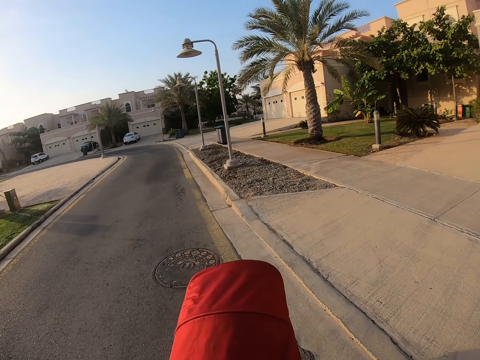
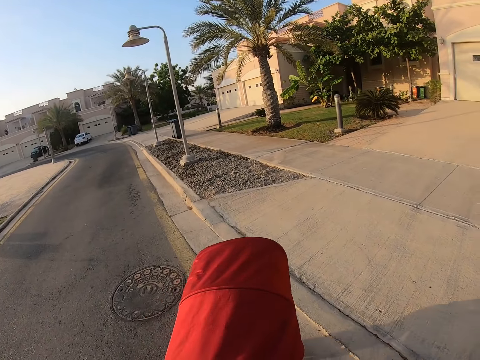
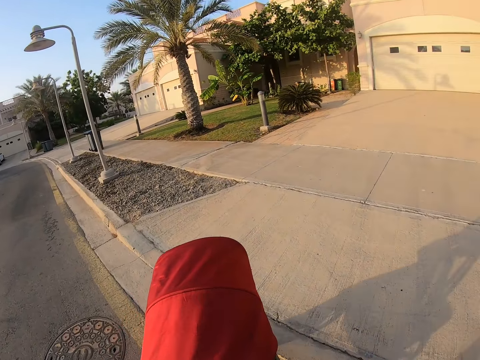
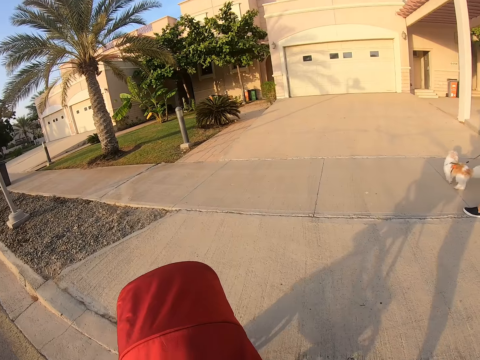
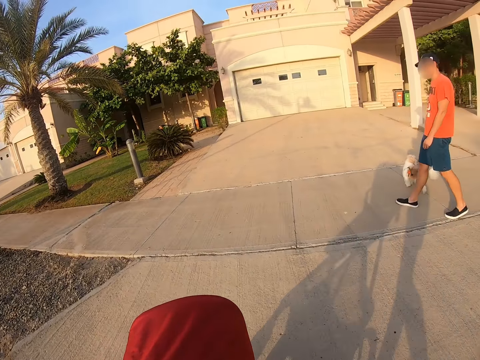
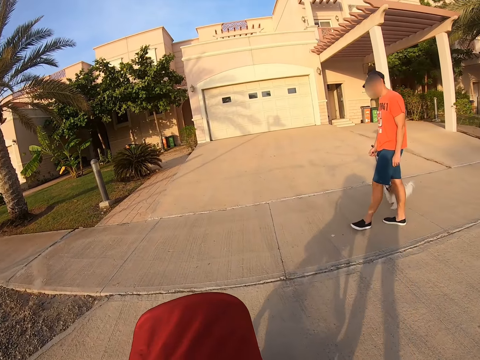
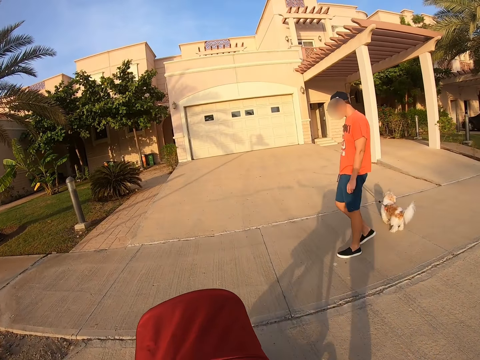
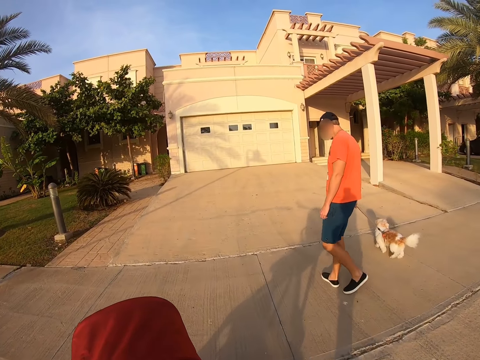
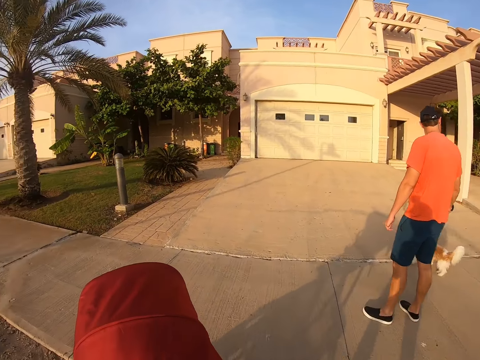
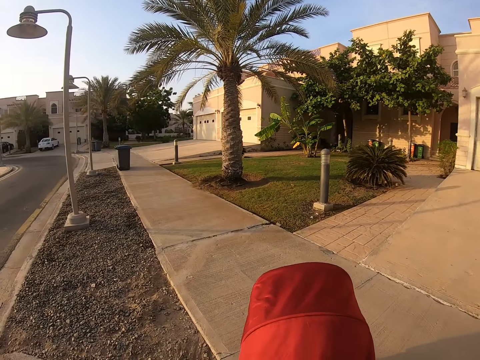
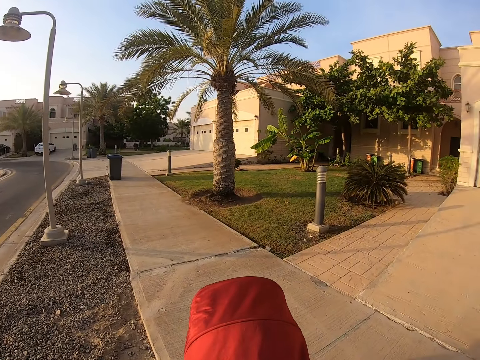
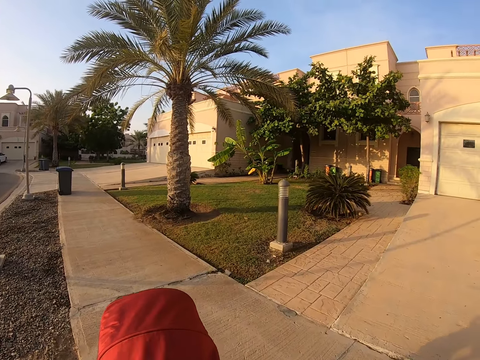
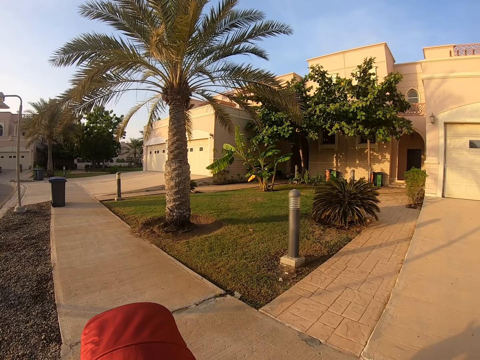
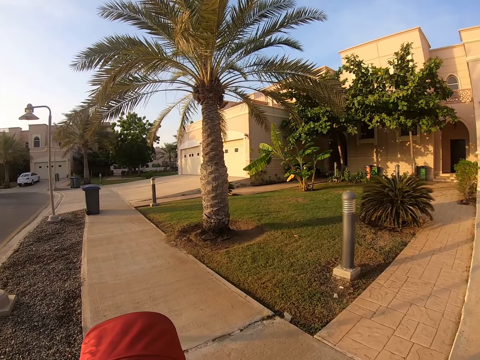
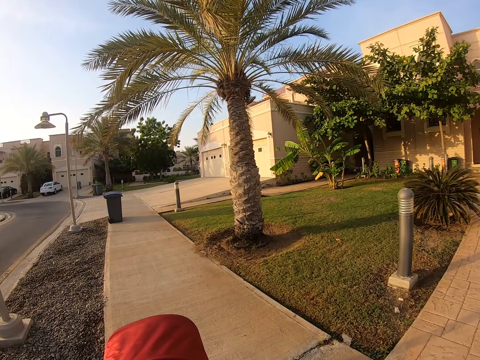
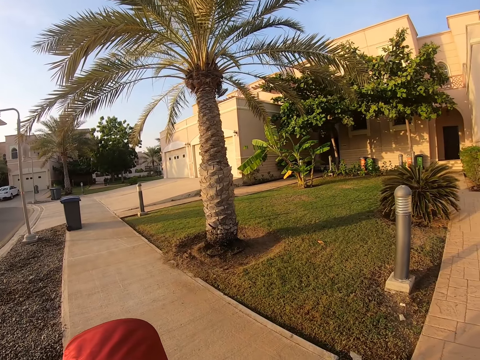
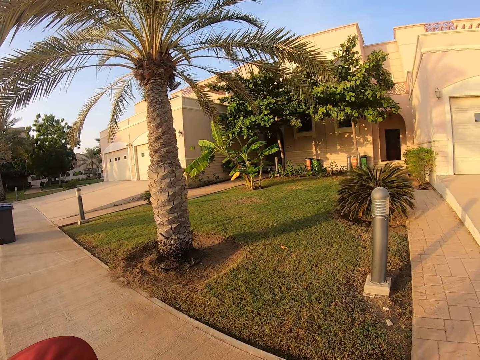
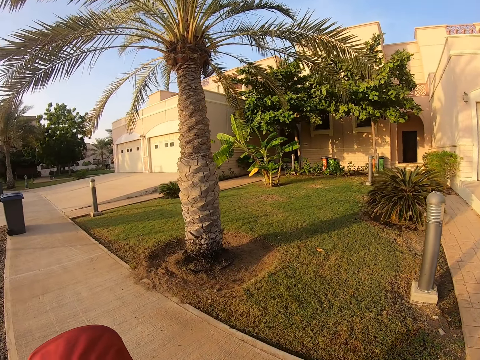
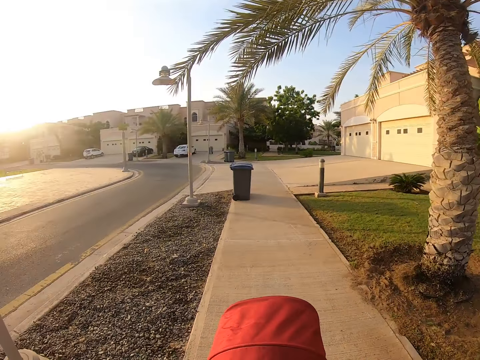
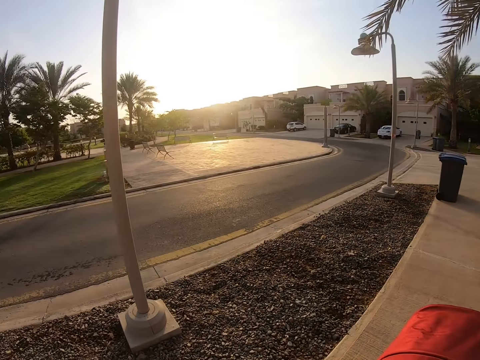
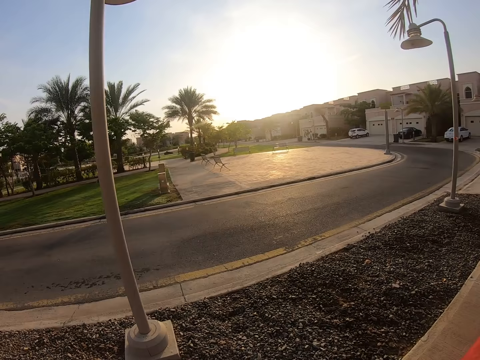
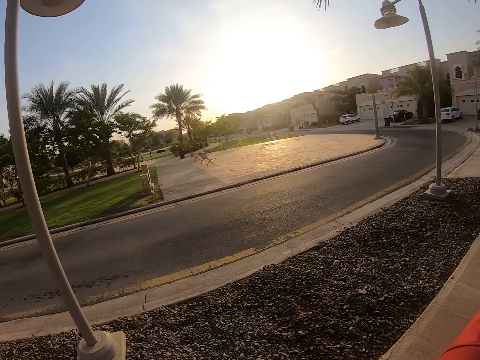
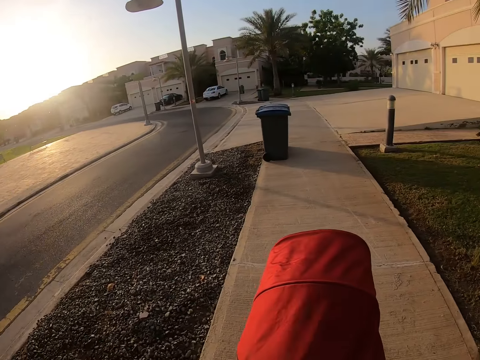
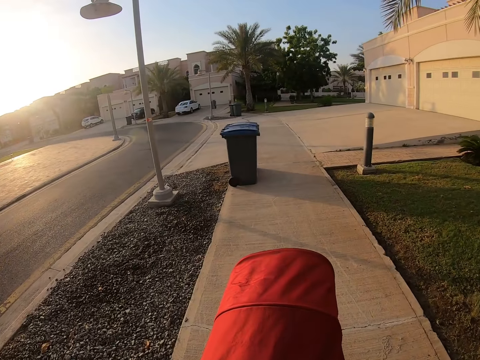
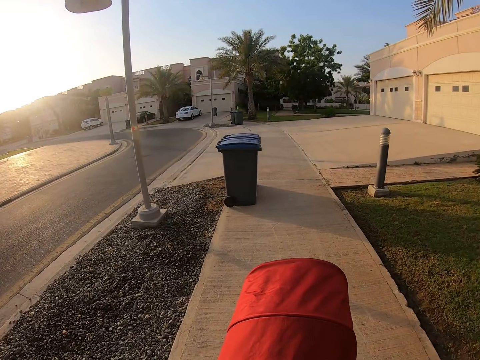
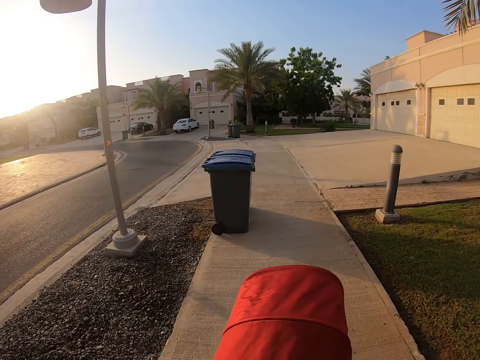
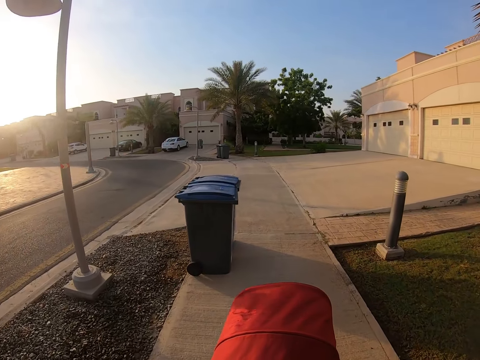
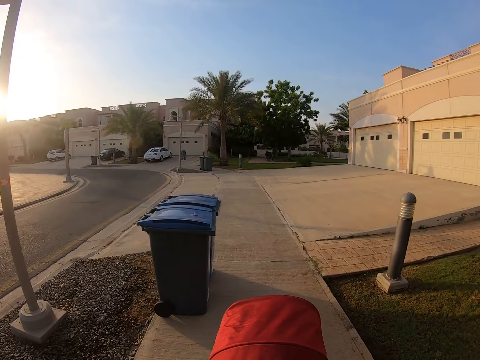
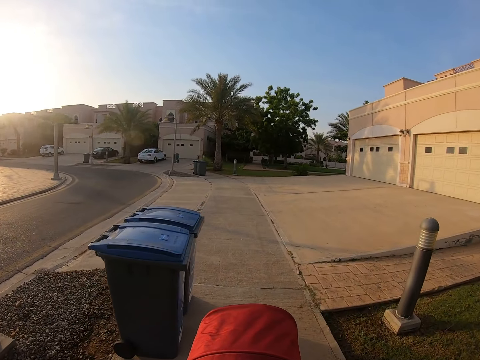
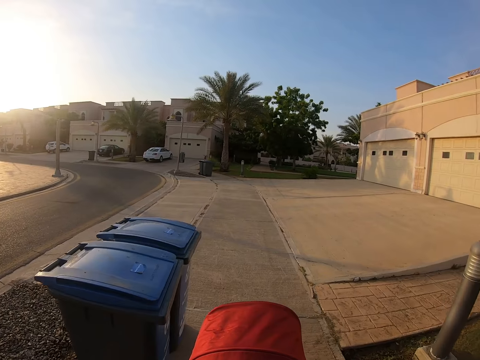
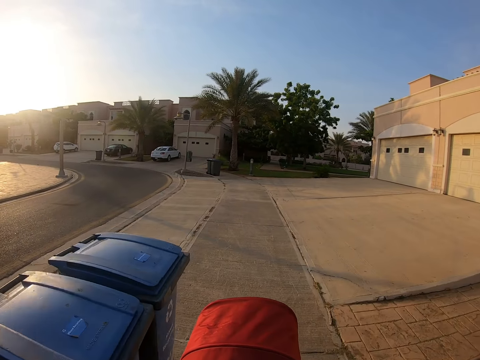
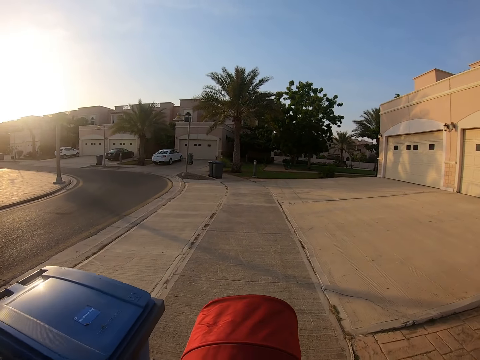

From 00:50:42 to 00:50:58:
The camera wearer looks across the road on the left. They move a baby stroller.

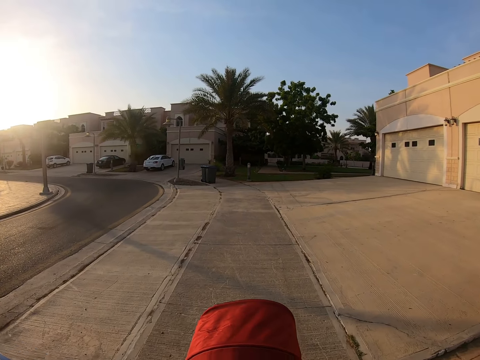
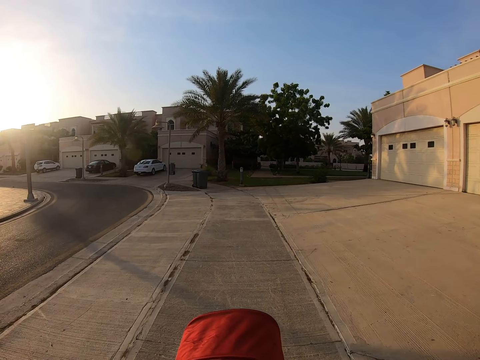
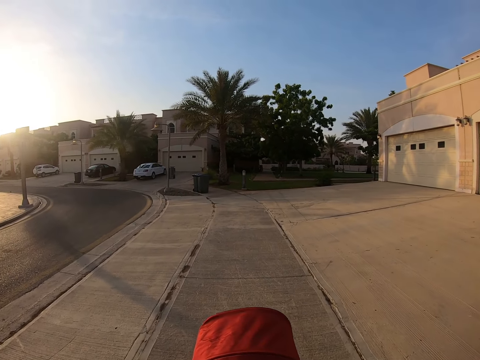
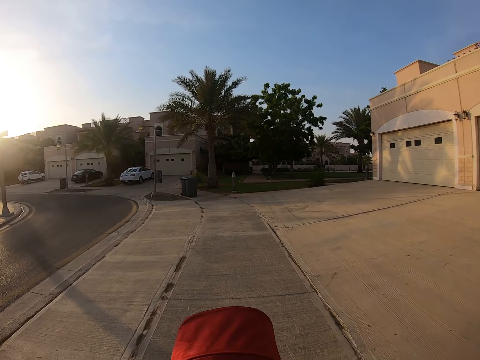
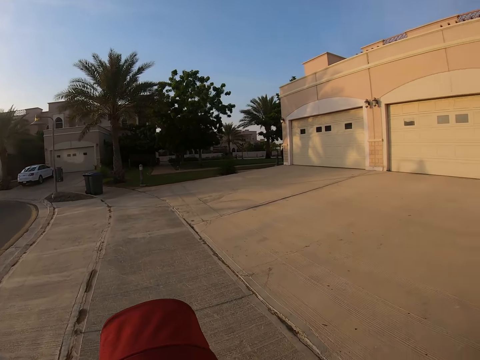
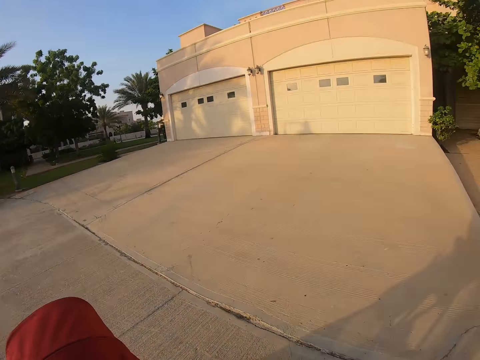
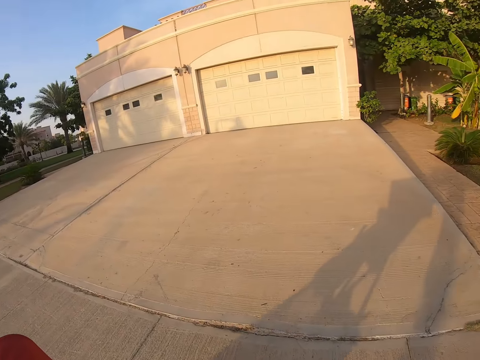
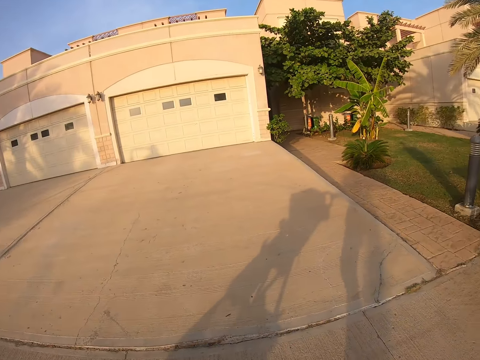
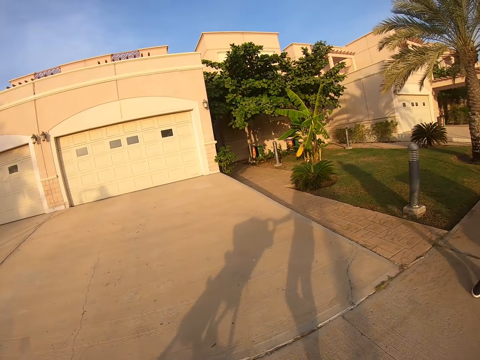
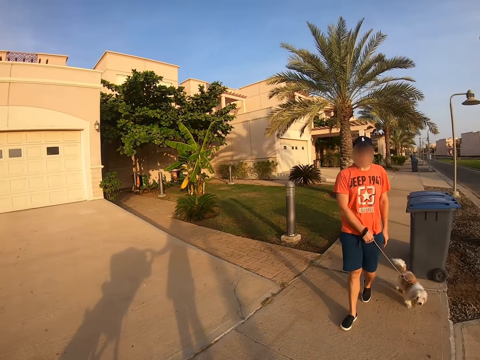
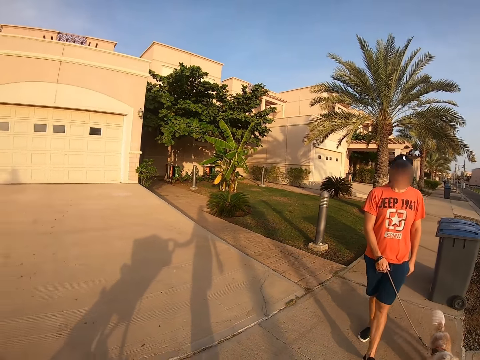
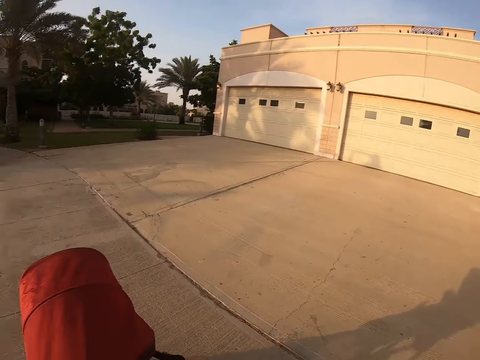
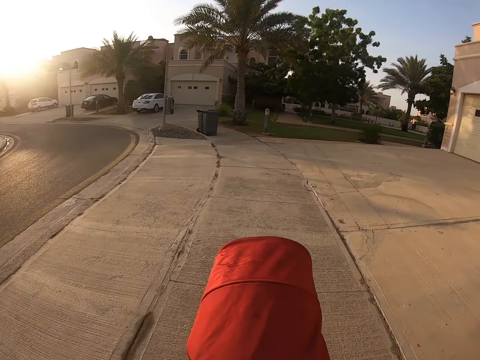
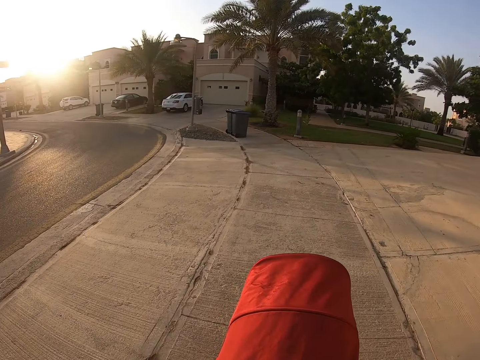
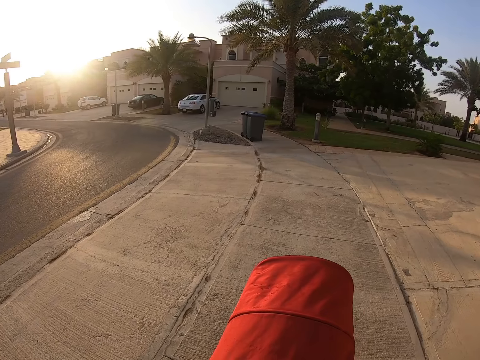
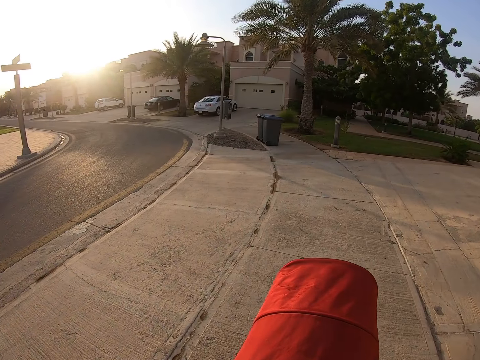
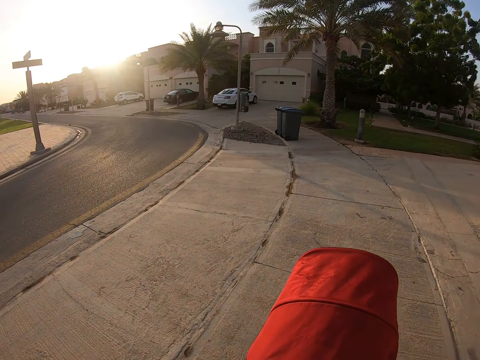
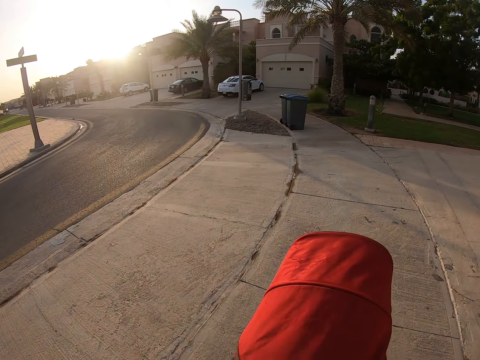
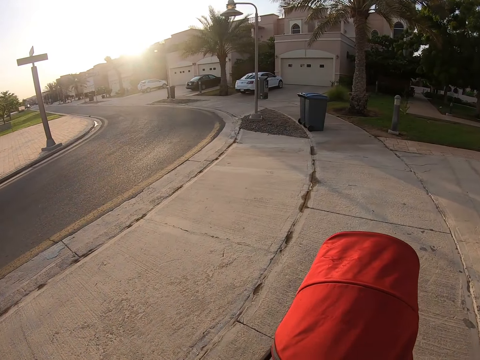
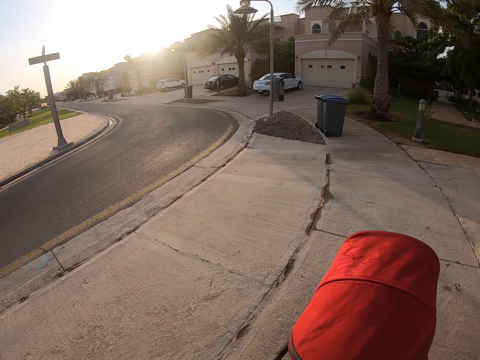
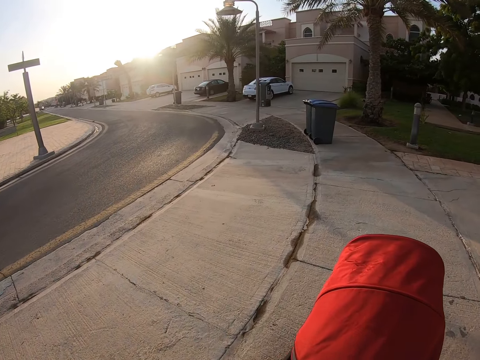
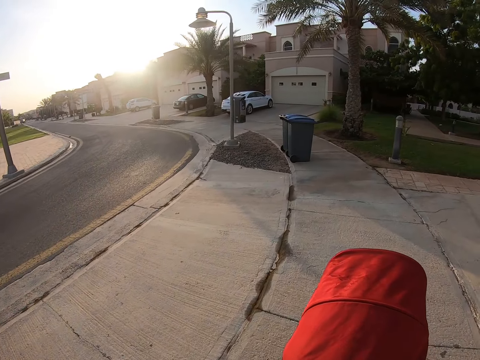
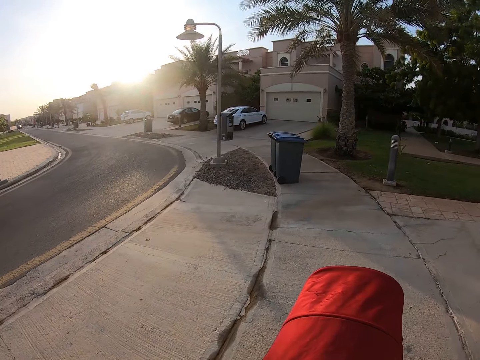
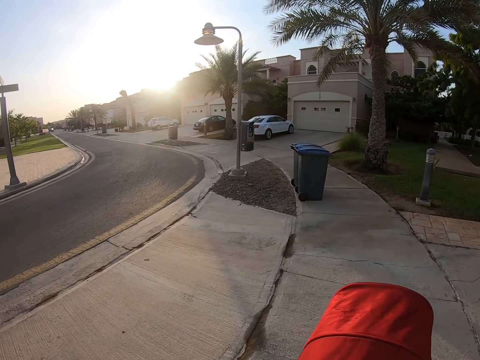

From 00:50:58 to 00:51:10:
The camera wearer turns around. They look behind at a man. They push a baby stroller on the pathway.
